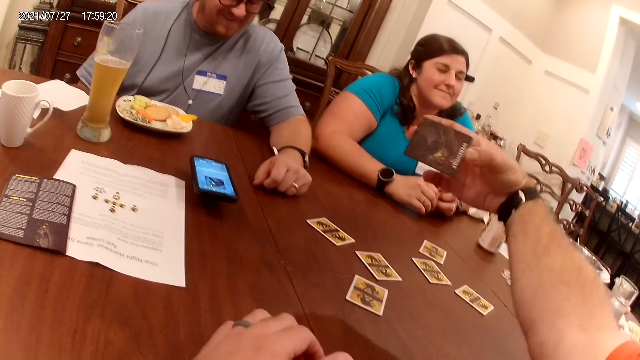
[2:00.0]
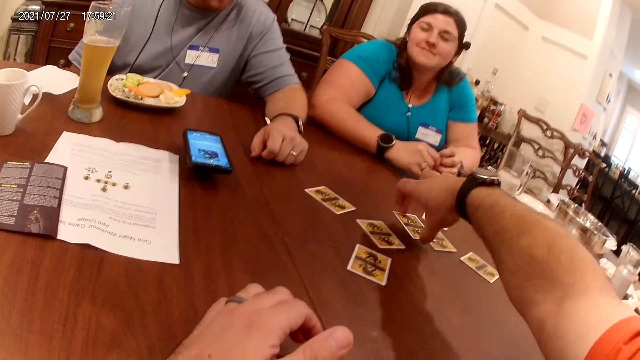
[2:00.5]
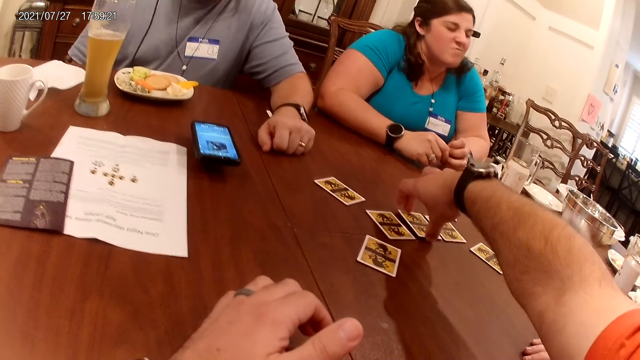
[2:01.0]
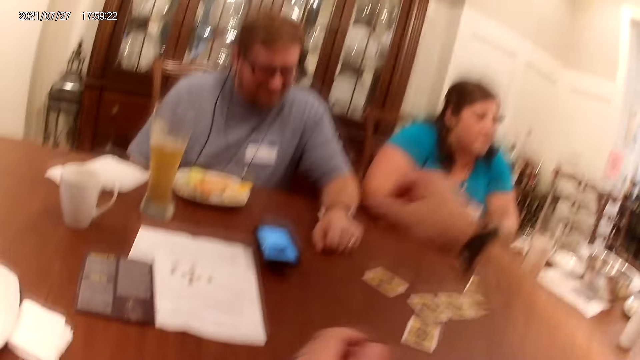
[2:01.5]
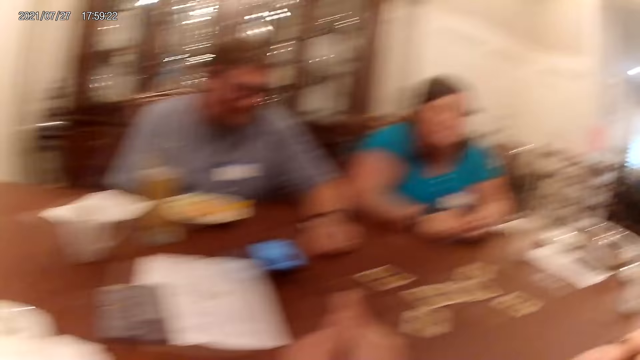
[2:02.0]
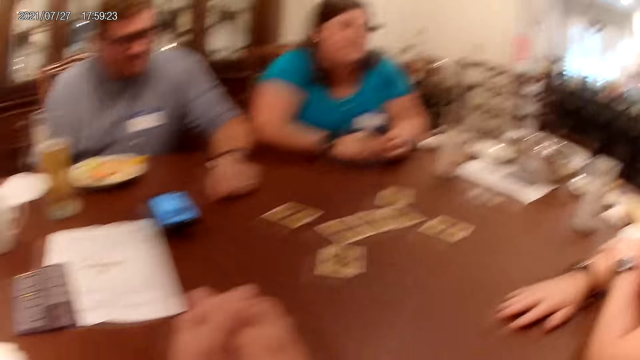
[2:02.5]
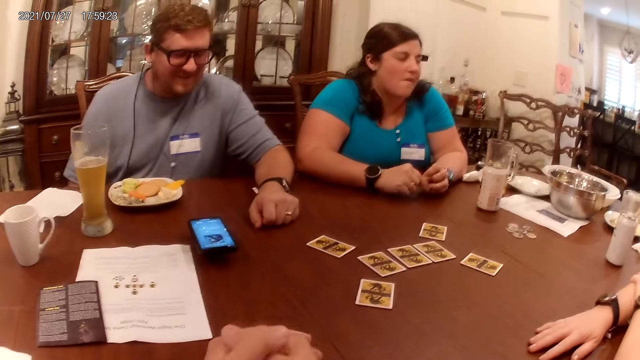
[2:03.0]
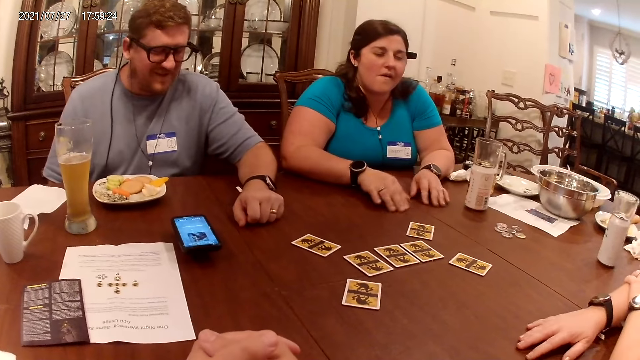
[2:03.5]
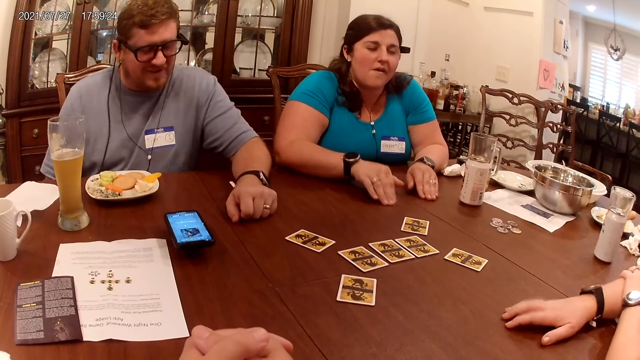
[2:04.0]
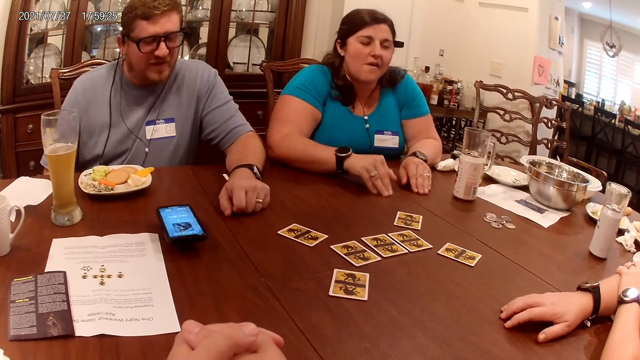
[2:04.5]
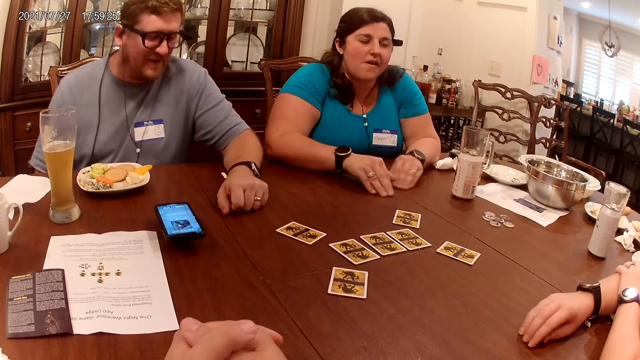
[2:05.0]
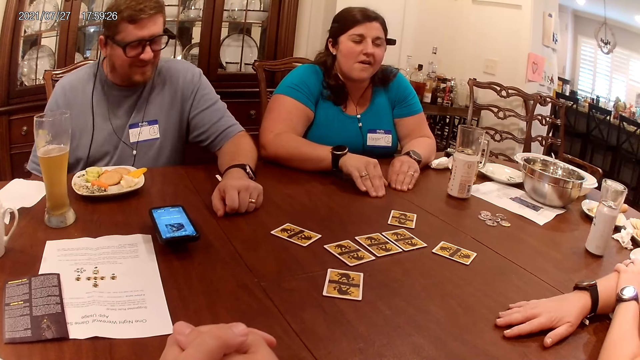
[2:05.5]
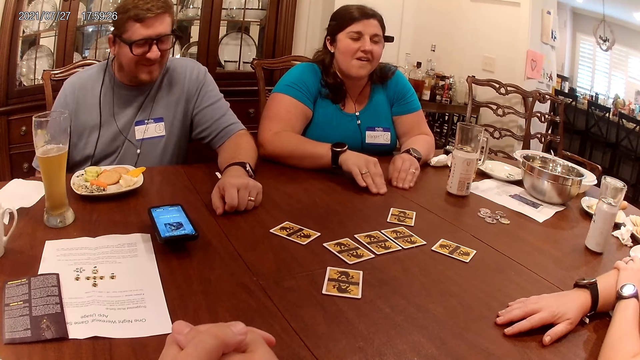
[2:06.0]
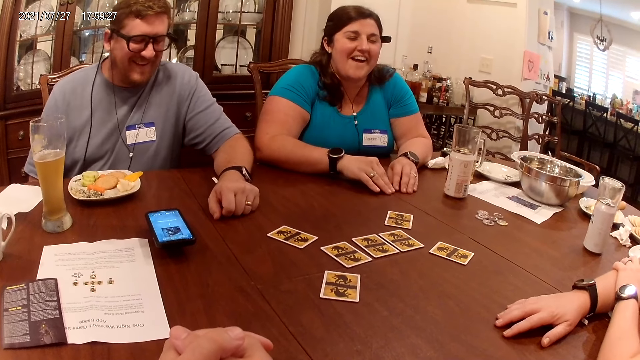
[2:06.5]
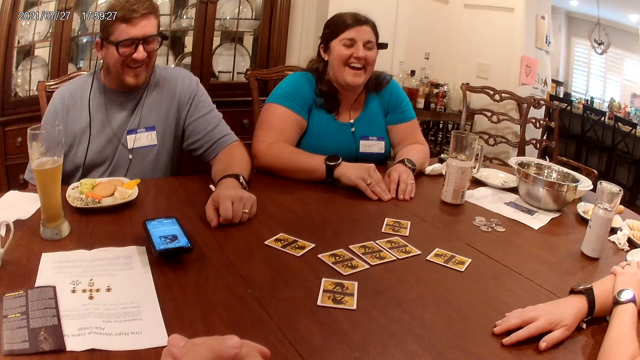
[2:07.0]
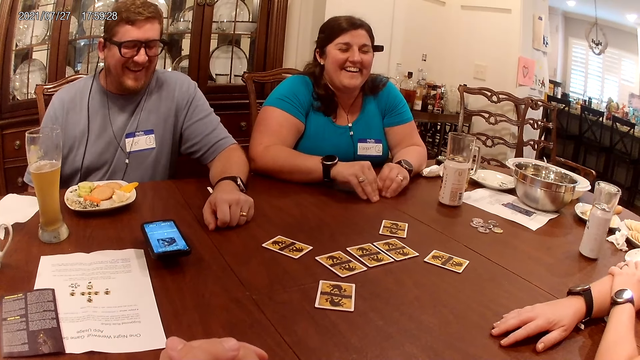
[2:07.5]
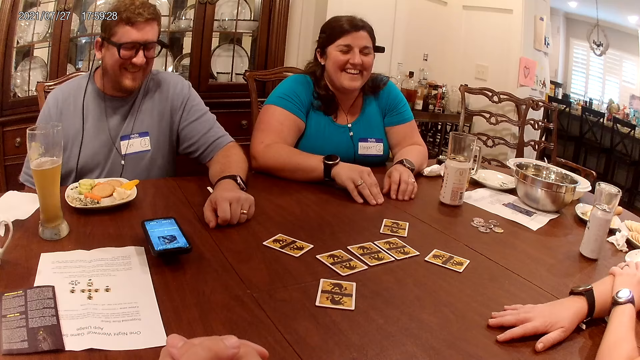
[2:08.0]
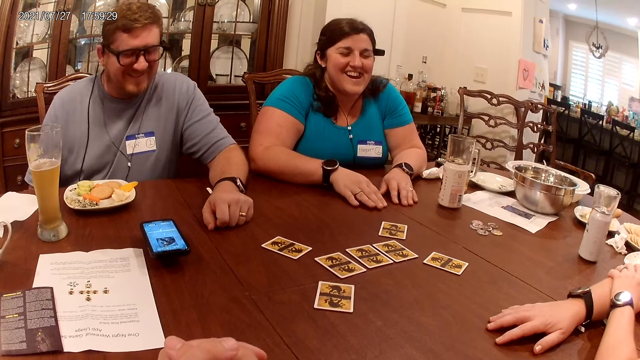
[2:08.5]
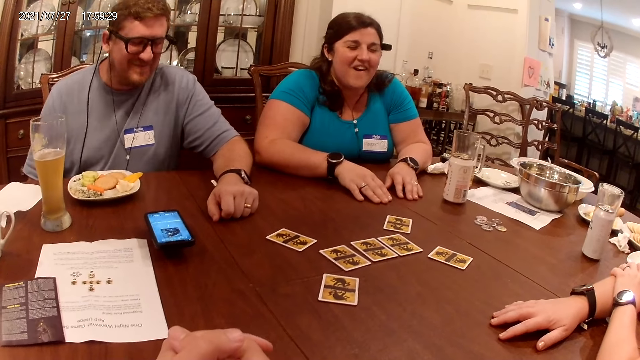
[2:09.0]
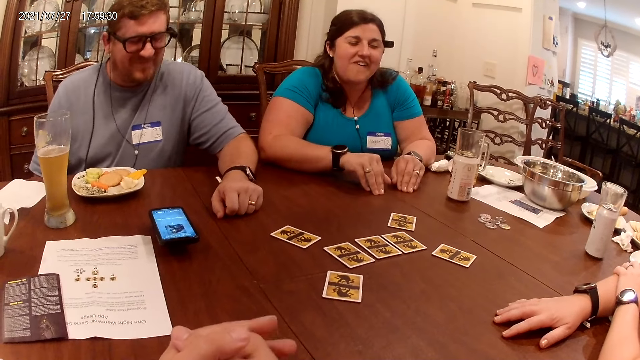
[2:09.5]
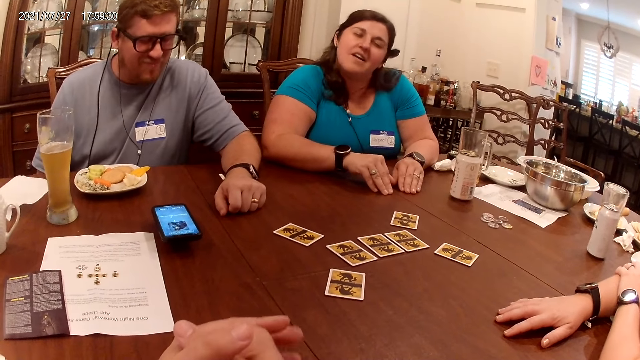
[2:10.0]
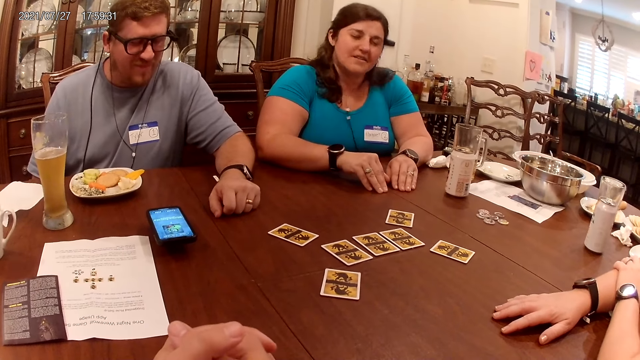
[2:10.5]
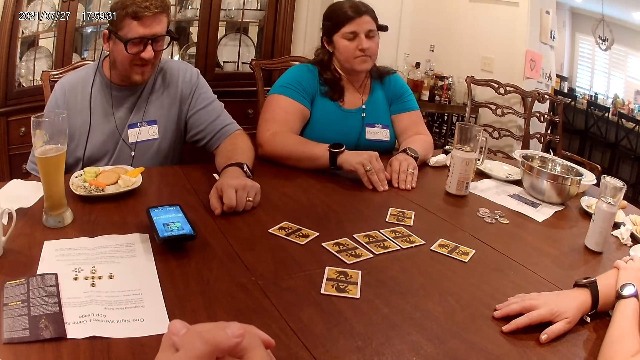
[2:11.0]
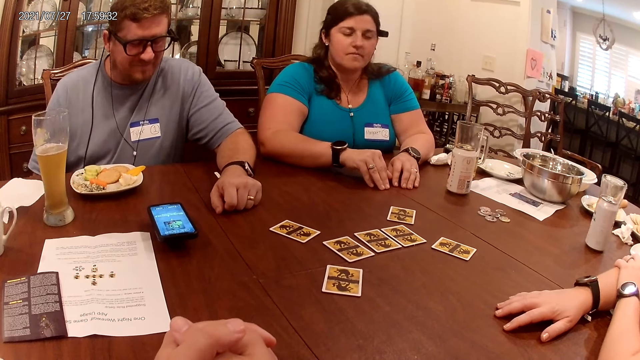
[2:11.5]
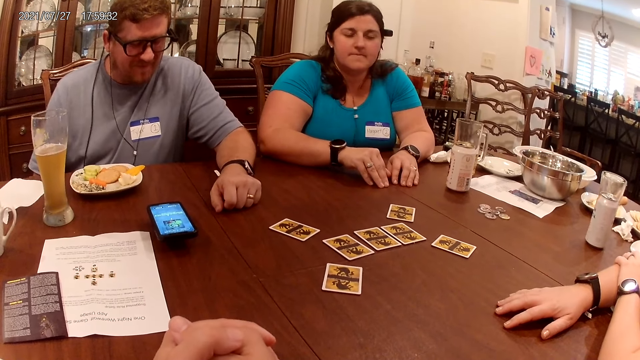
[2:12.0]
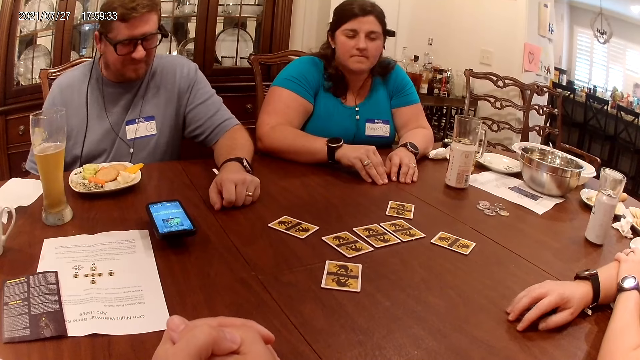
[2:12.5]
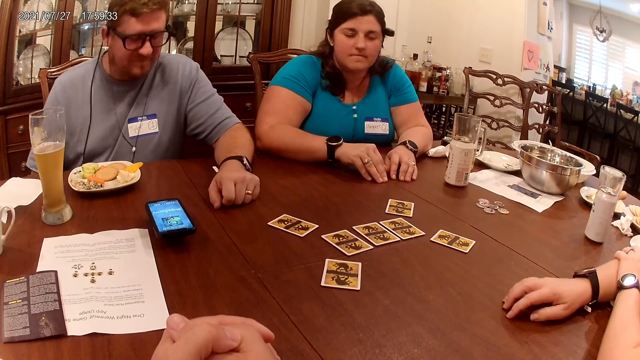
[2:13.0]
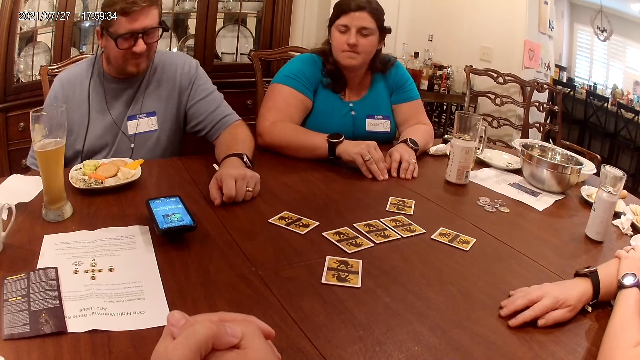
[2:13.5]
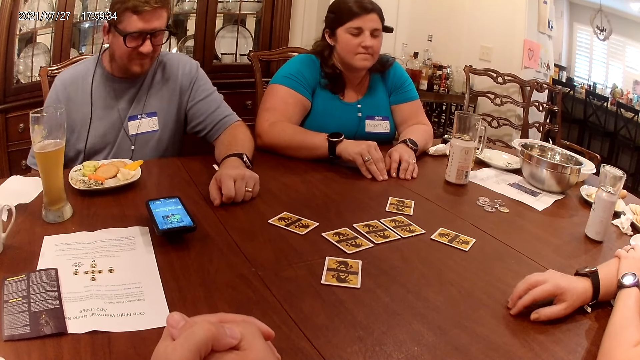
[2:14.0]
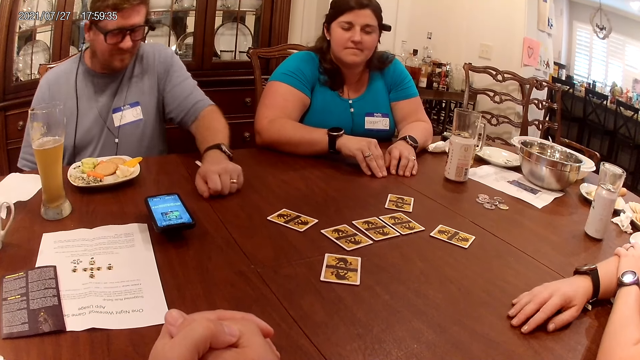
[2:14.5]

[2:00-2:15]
The camera wearer looks at the card. He drops the card on the table with his right hand. He takes the hand back. He holds both hands together. He looks around. A man speaks to a woman, another woman, and the camera wearer at the table. The camera wearer tremors the fingers. He looks around.

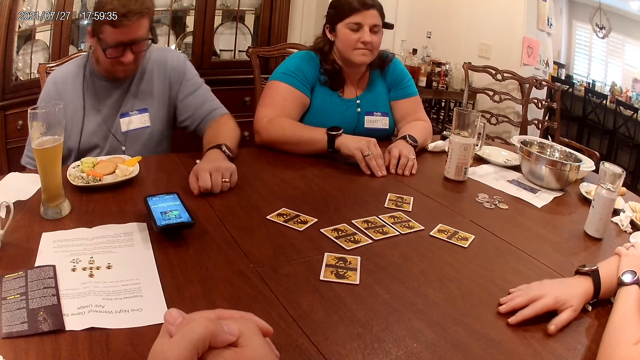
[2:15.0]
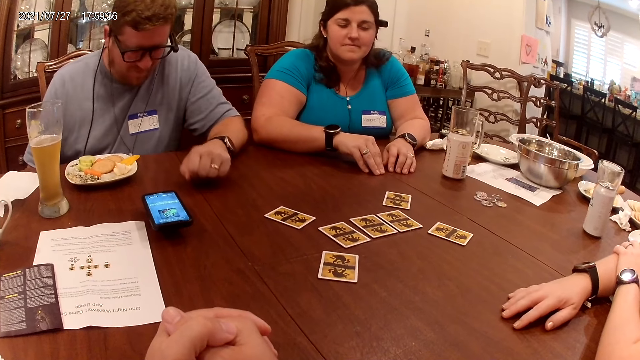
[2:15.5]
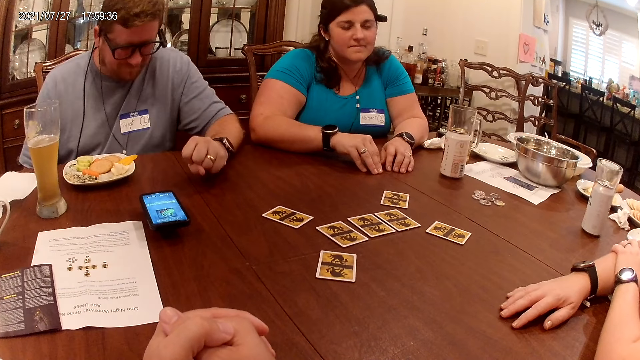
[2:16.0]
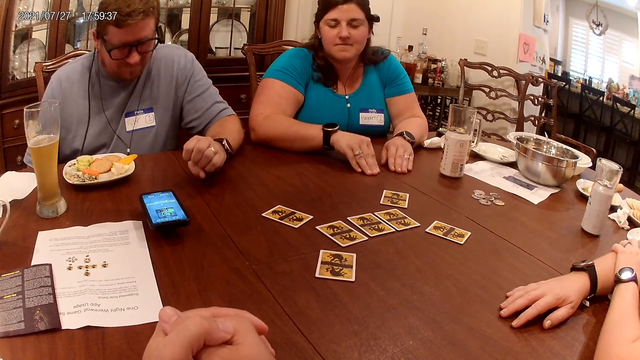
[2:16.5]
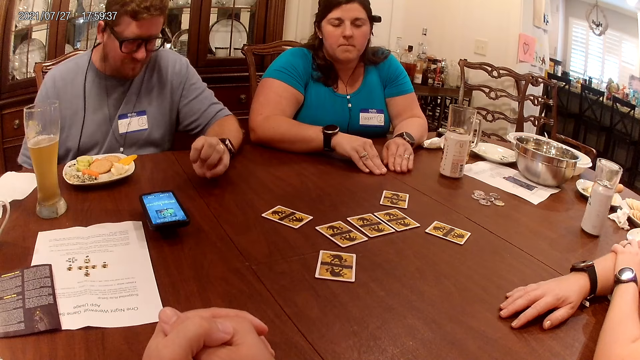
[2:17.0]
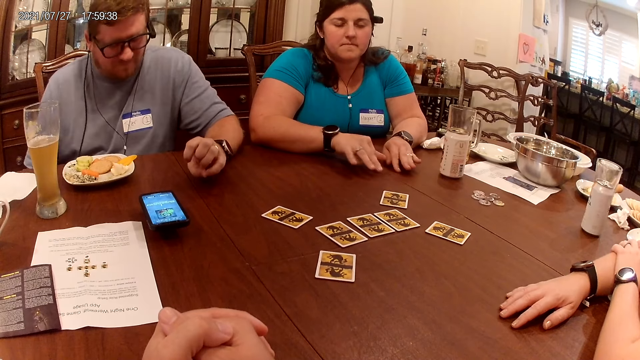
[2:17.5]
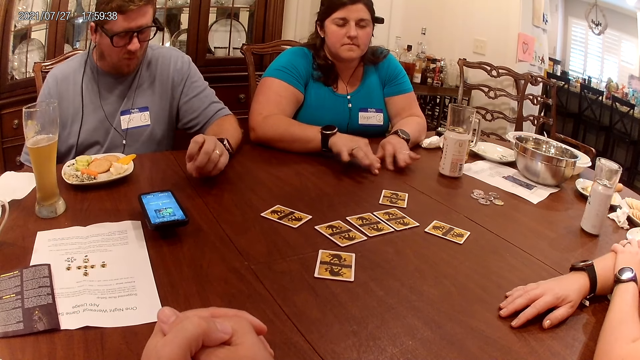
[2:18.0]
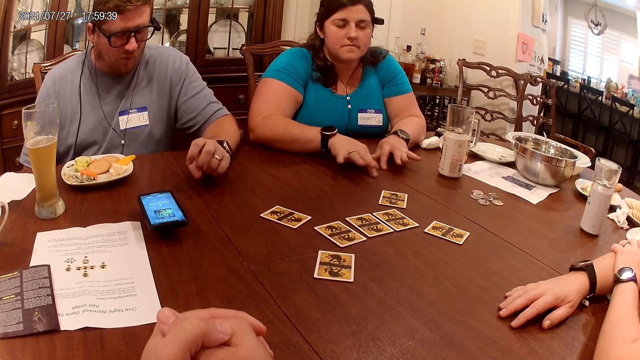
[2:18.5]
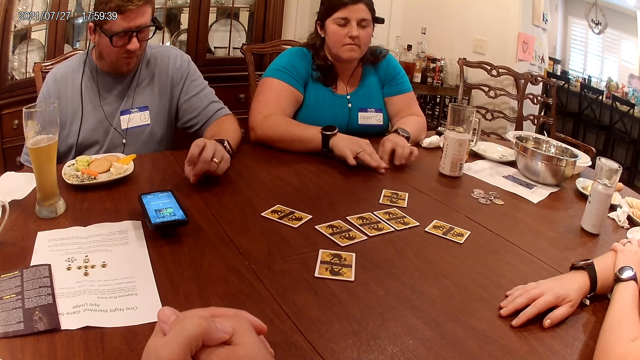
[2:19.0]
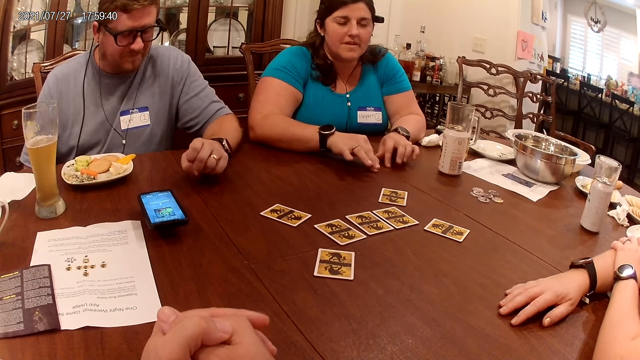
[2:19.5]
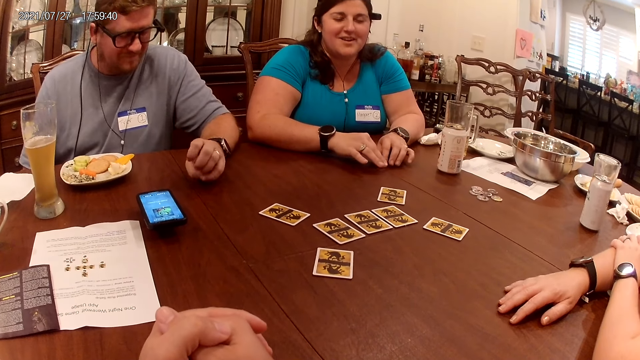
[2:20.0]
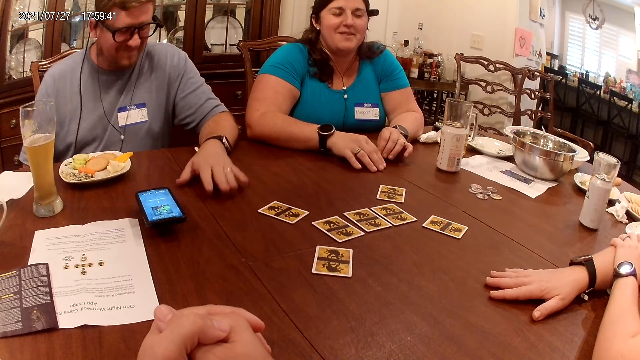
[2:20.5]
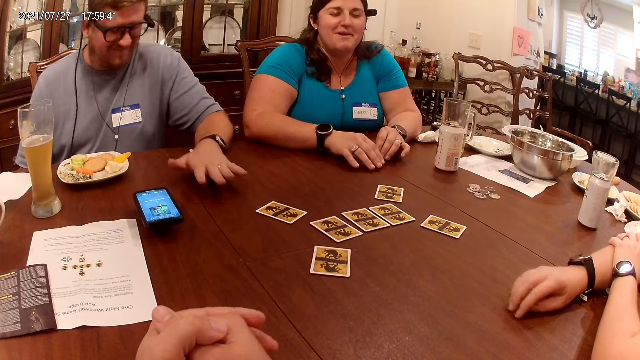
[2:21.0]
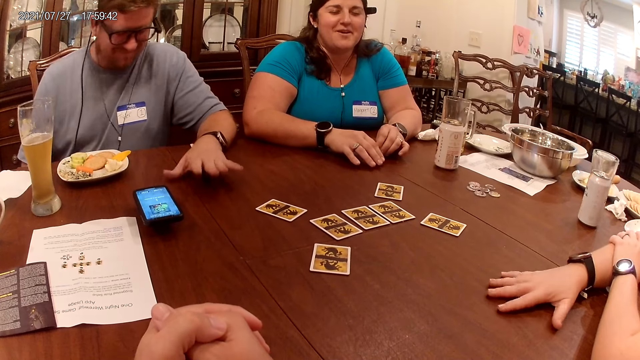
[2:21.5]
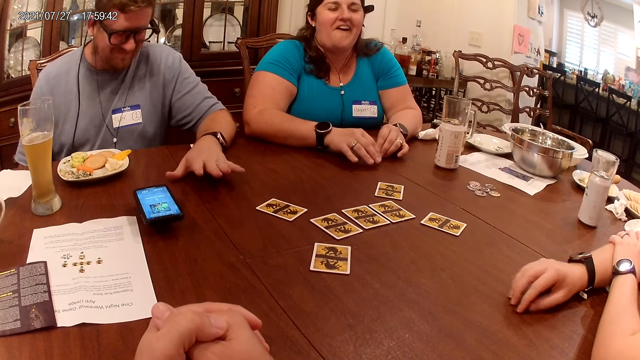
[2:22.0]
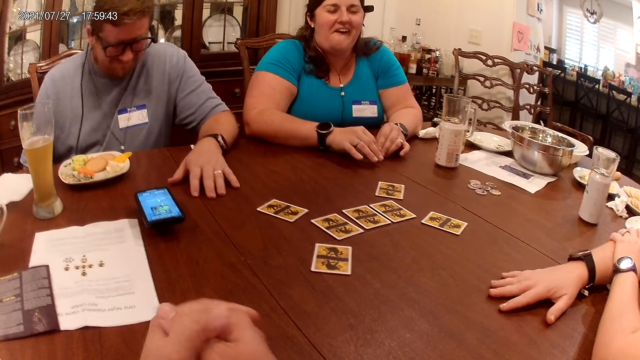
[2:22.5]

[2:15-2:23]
The camera wearer tremors the fingers. A woman speaks to a man, another woman, and the camera wearer at the table. The camera wearer looks around.
